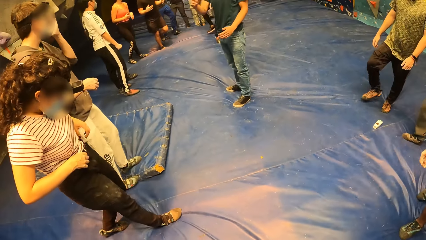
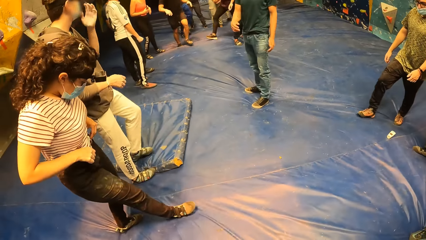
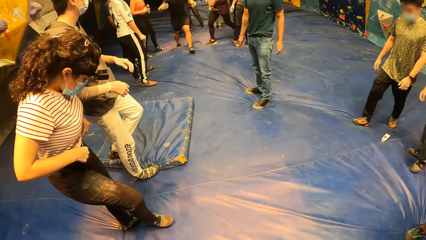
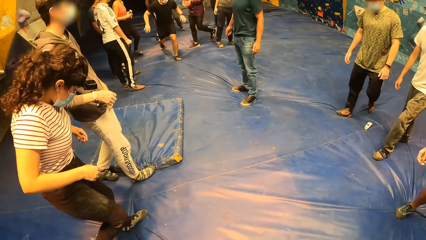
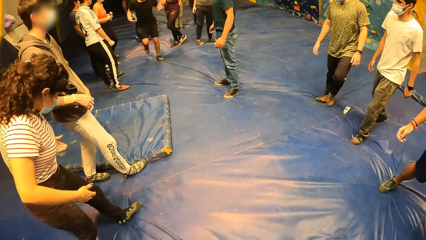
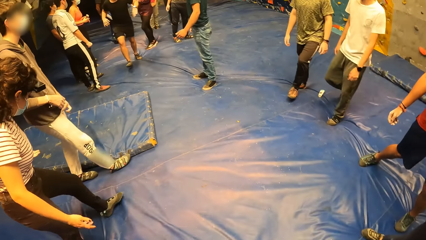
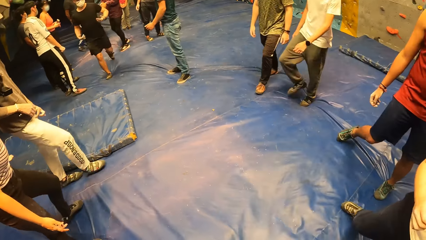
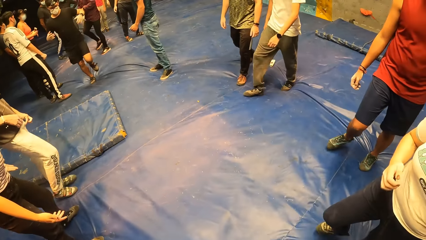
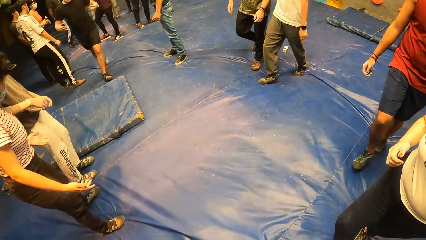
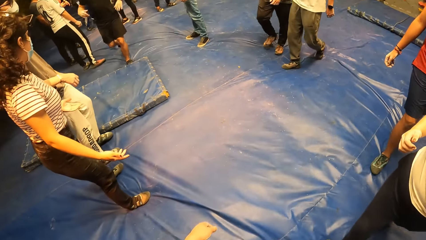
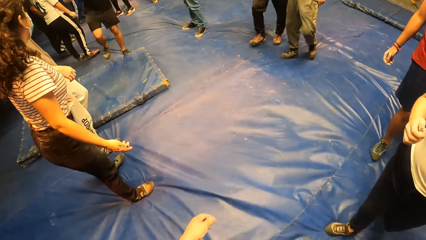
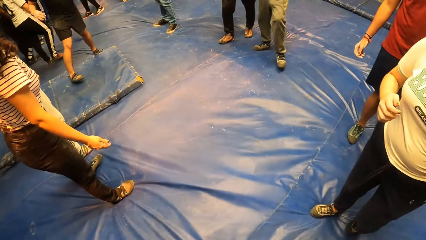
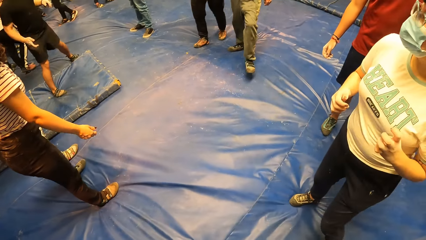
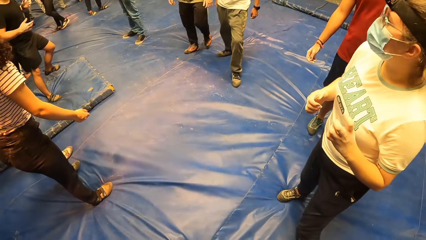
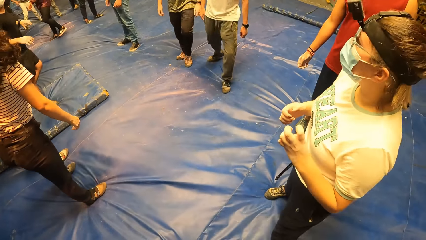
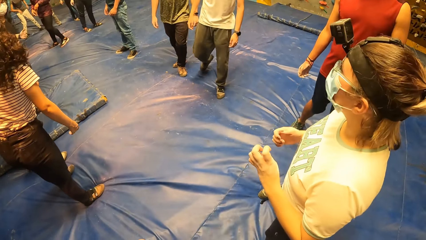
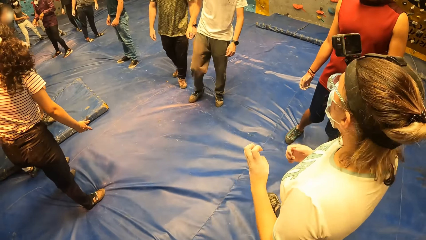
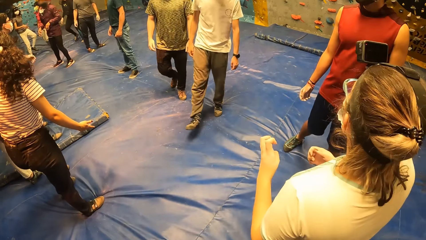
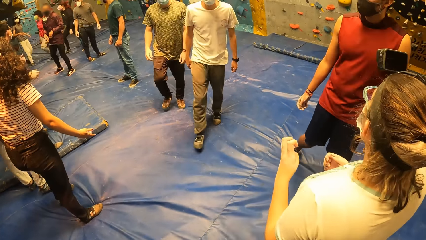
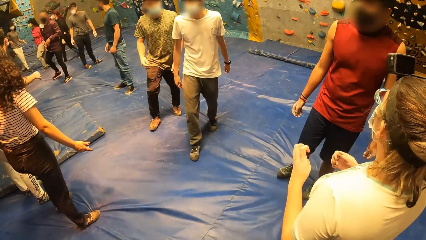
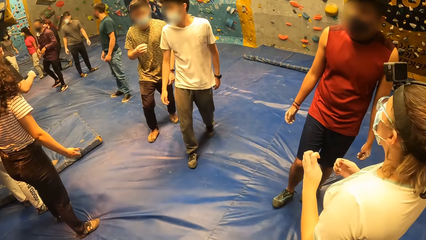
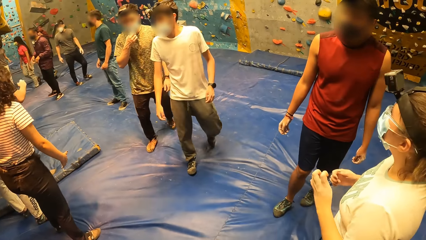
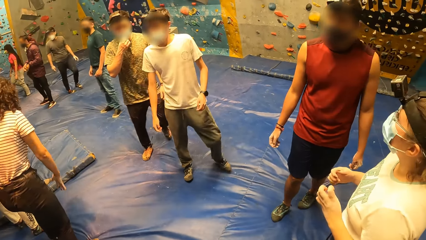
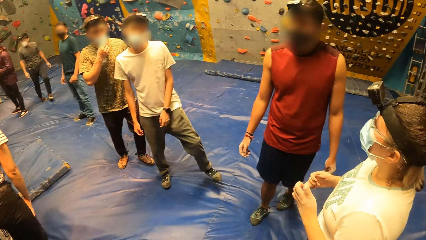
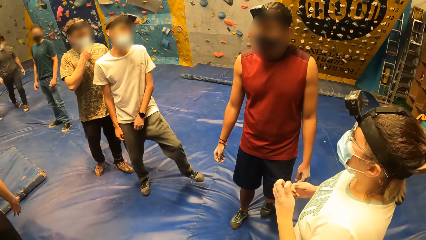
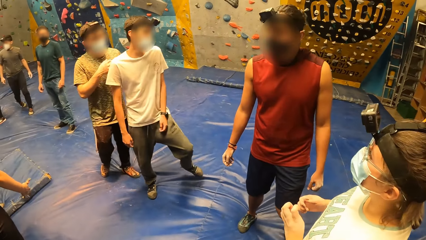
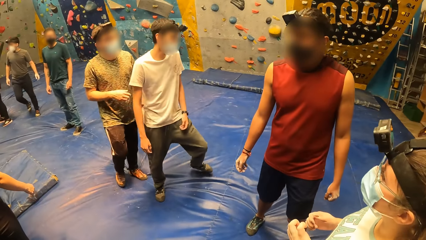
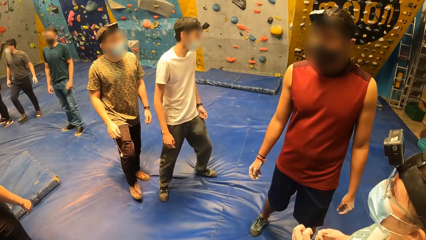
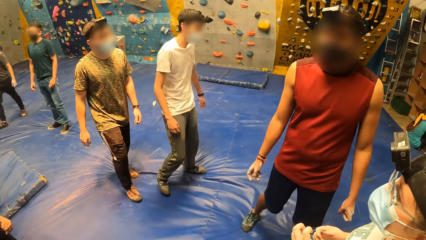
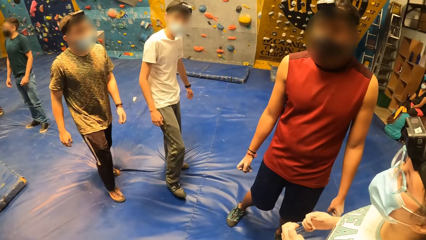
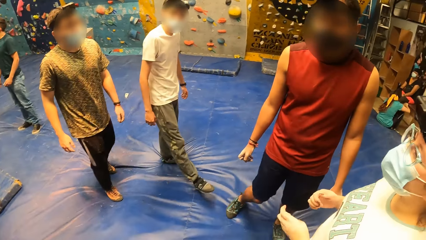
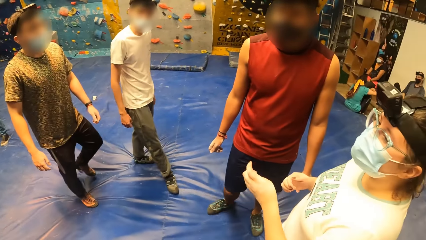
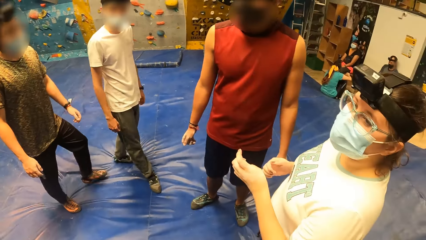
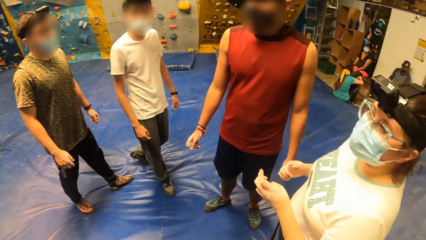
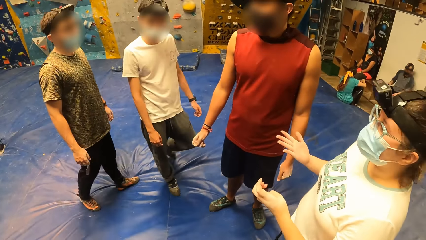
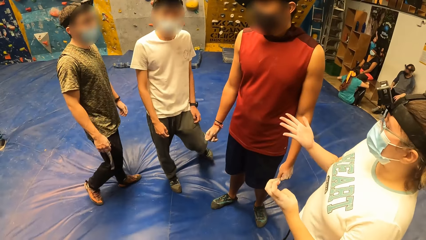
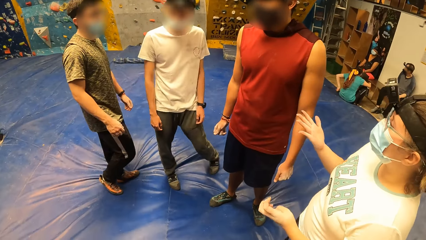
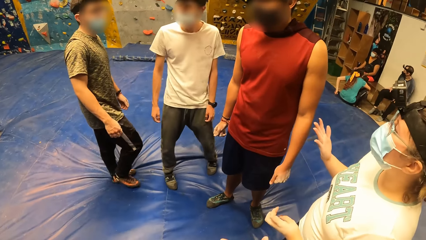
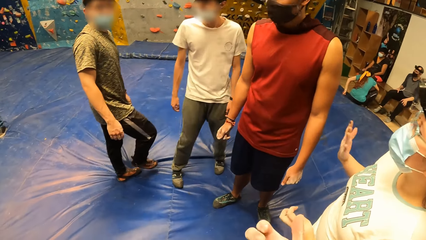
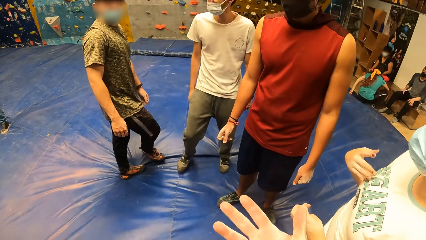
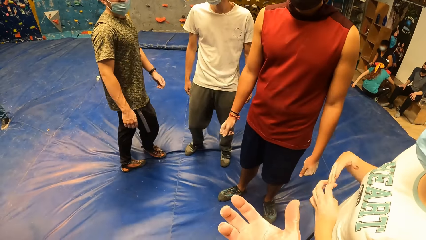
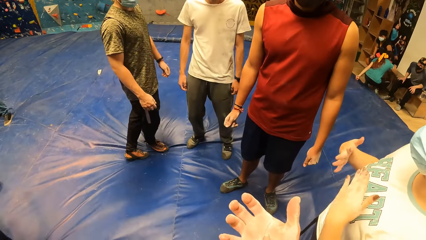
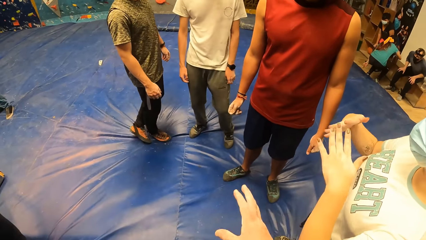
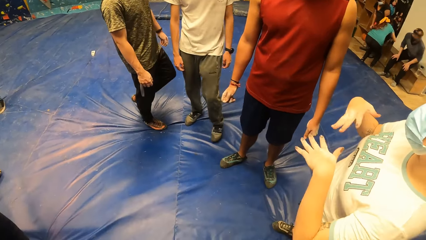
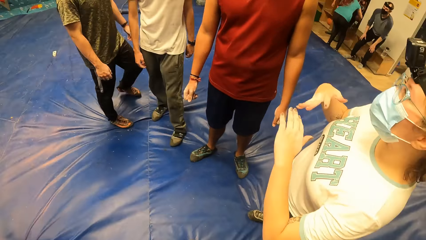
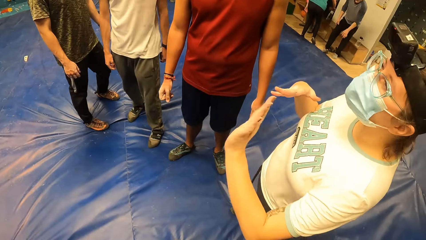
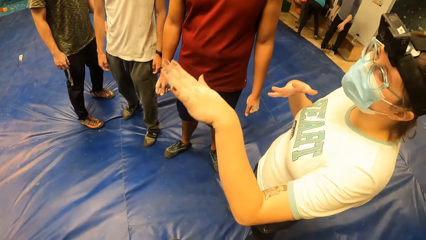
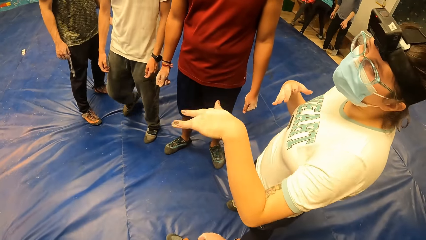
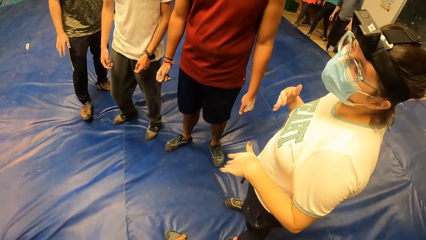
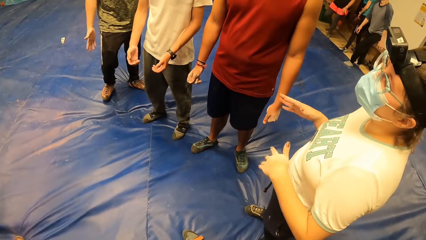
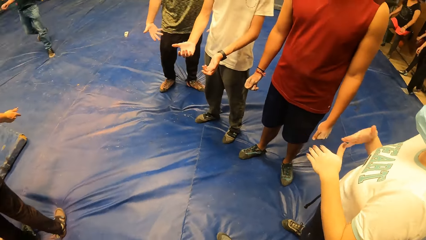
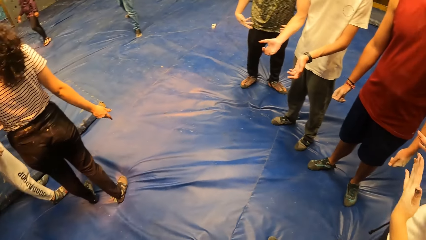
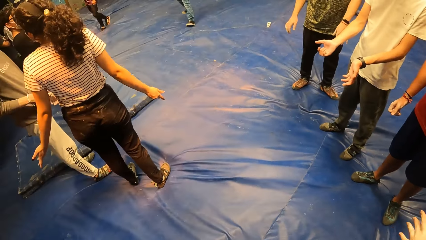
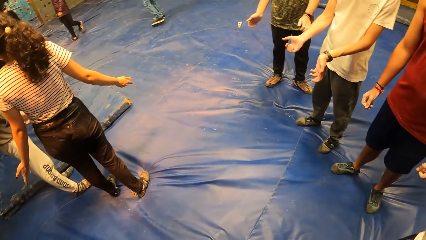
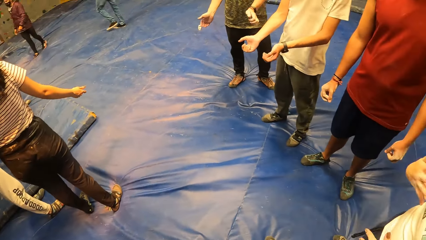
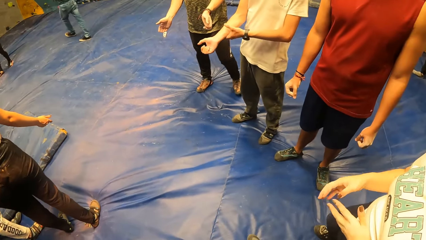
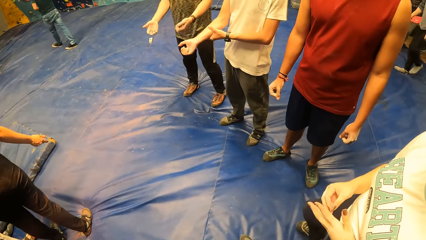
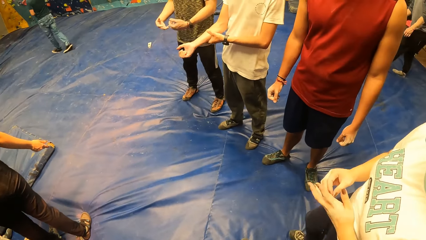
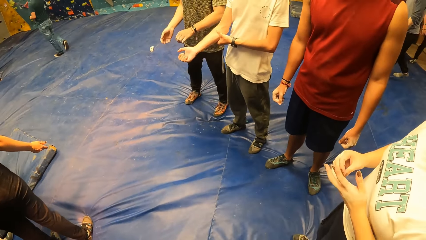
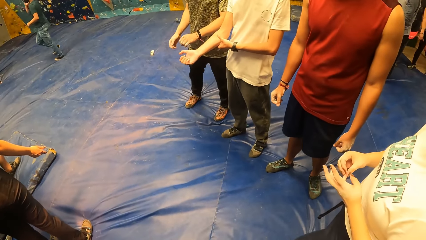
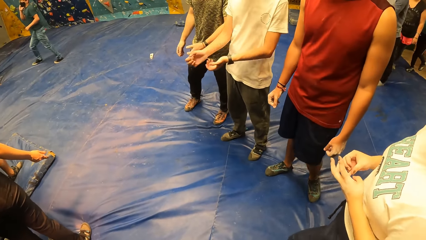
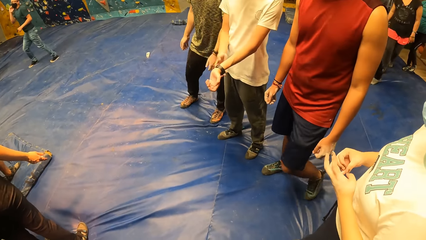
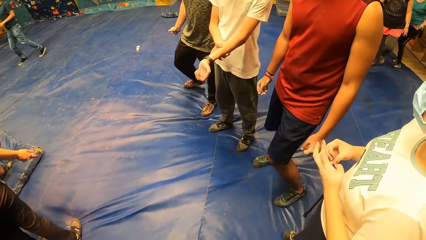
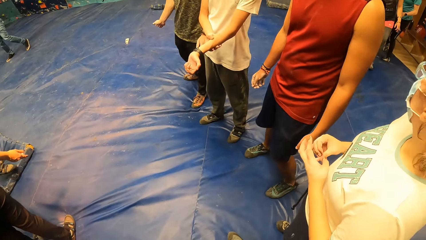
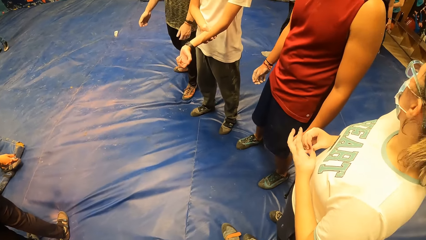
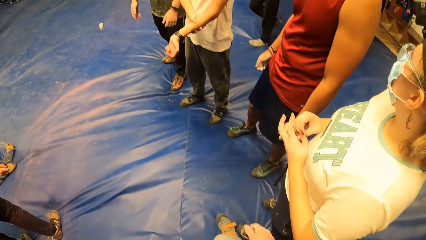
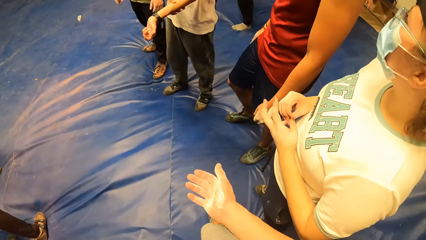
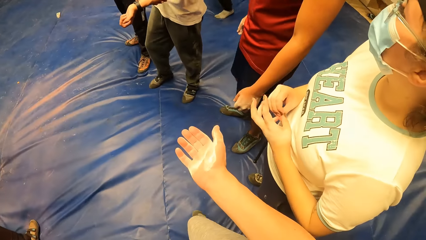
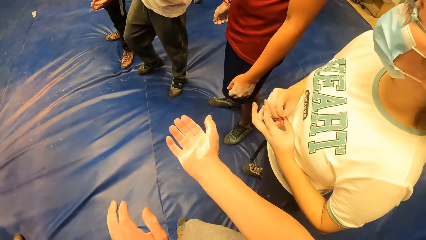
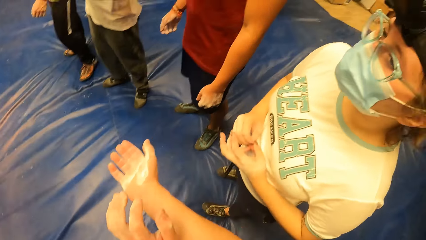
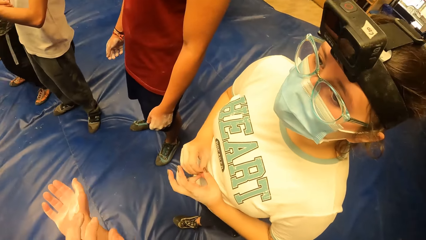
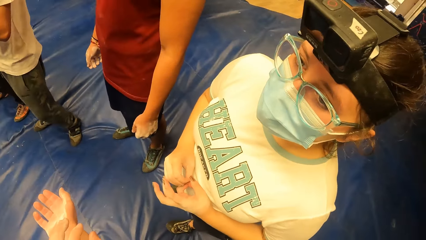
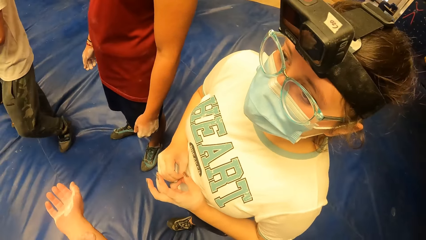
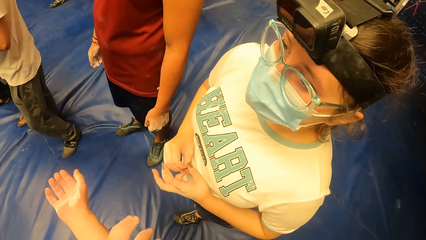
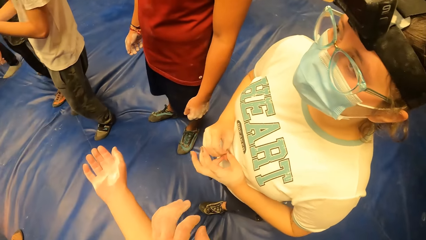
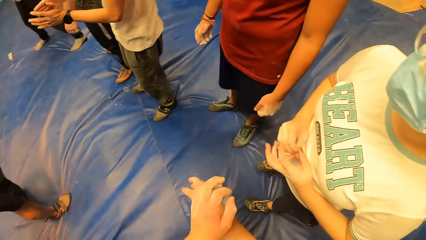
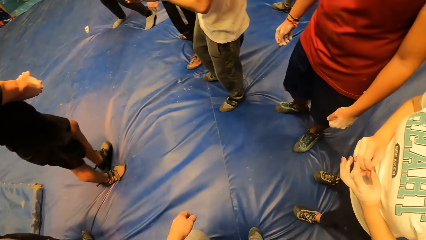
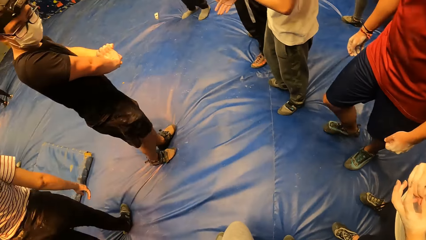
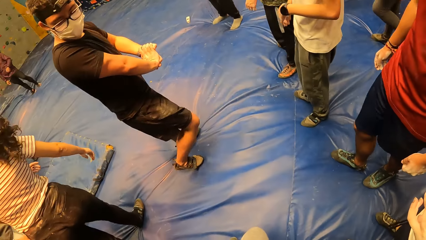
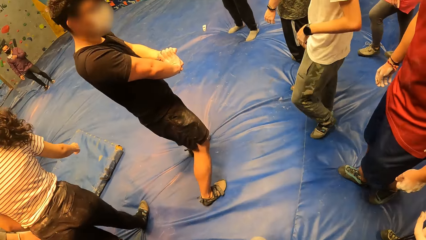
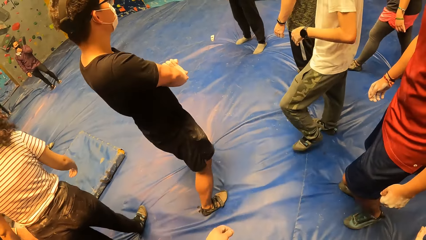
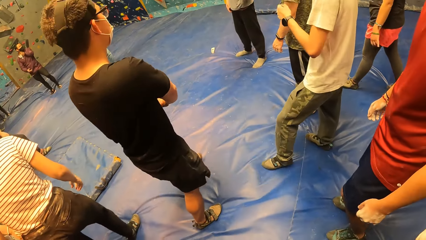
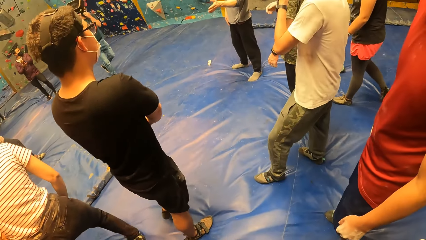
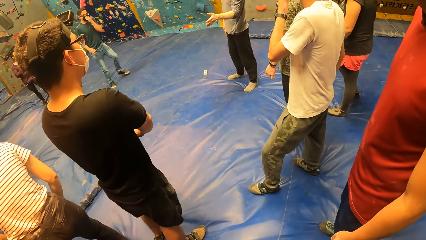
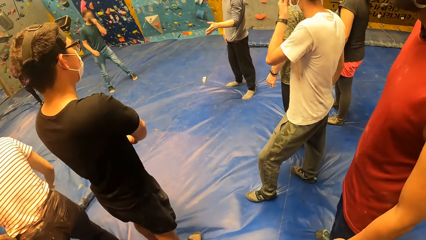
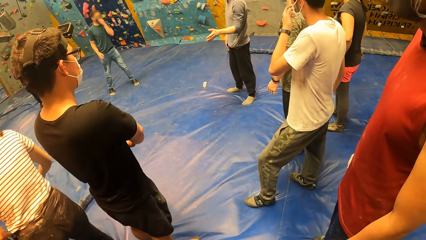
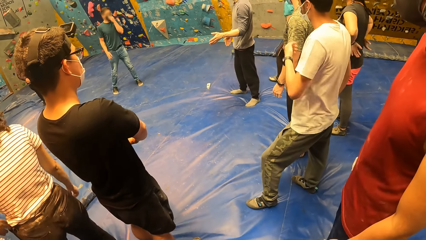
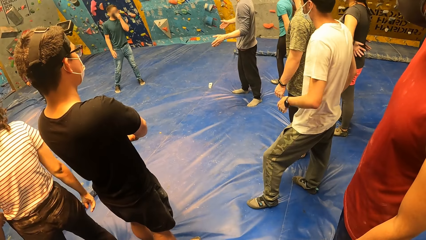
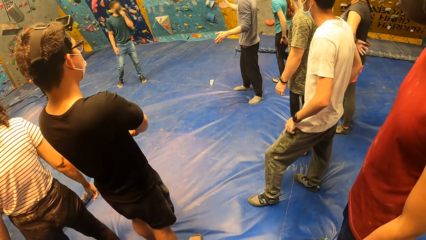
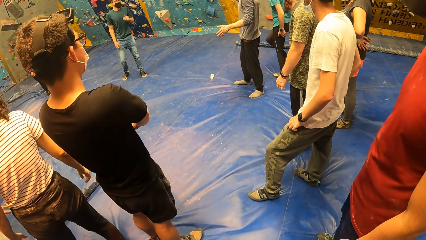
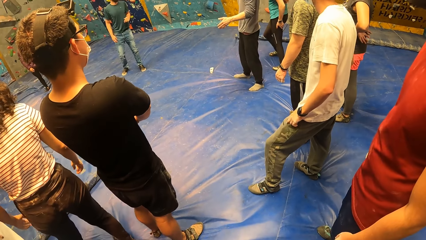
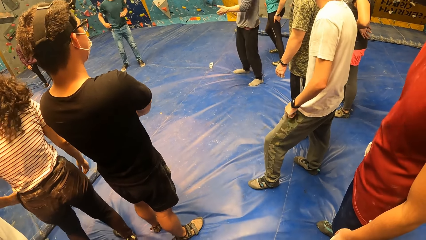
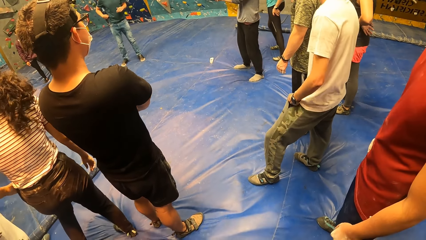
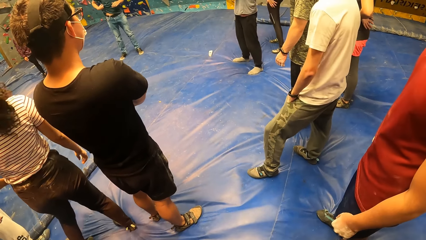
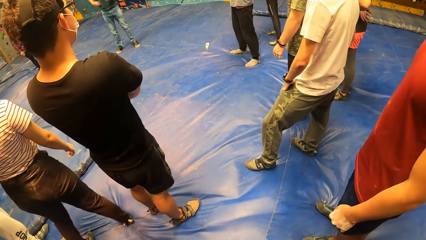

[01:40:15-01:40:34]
A man adjusts himself. A woman adjusts herself. The camera wearer looks around the room. He moves backwards on the playground carpet. The woman does a hand gesture. The camera wearer gestures with his right hand. He looks around the room. He wipes his right hand with his left hand. He does a hand gesture. He looks around the room.
